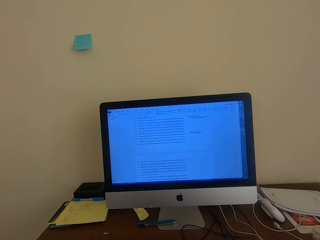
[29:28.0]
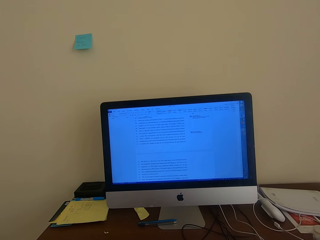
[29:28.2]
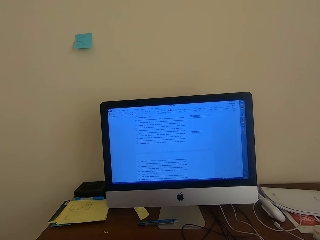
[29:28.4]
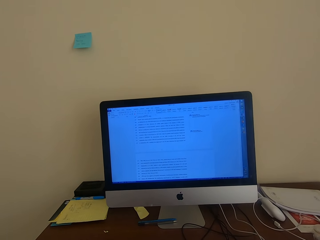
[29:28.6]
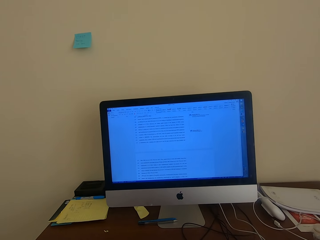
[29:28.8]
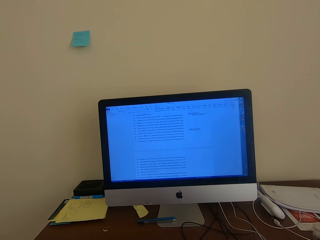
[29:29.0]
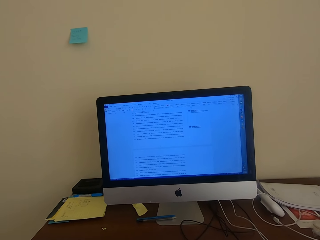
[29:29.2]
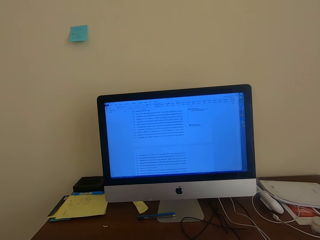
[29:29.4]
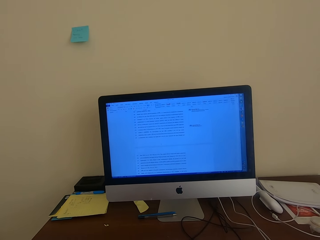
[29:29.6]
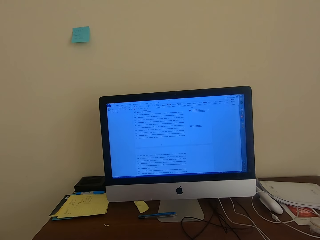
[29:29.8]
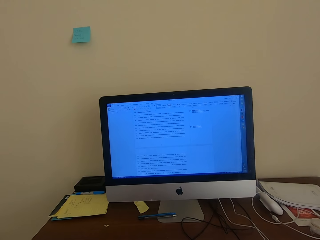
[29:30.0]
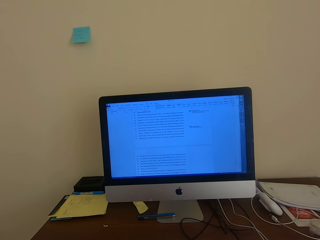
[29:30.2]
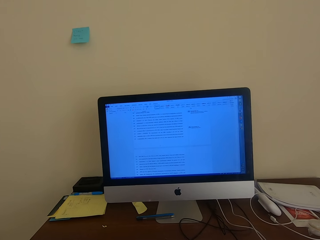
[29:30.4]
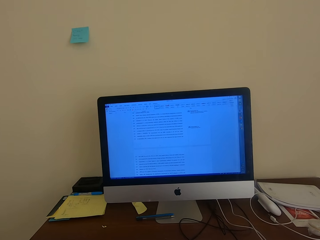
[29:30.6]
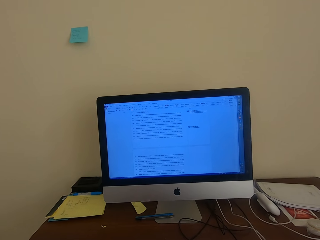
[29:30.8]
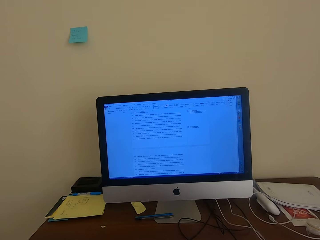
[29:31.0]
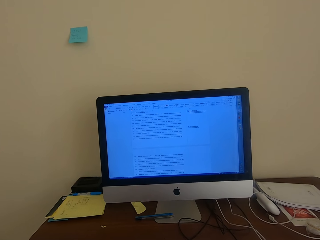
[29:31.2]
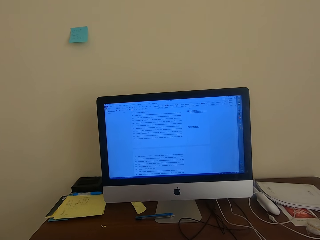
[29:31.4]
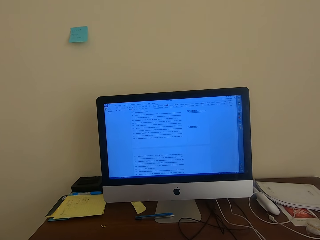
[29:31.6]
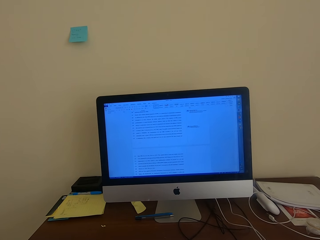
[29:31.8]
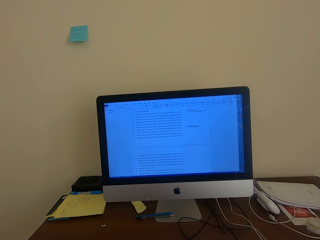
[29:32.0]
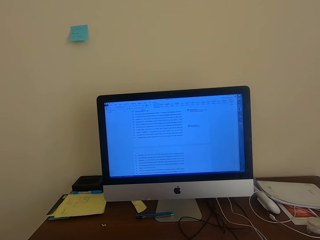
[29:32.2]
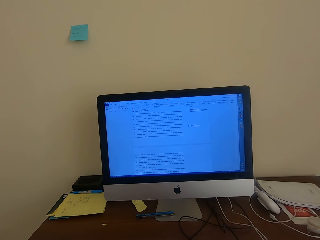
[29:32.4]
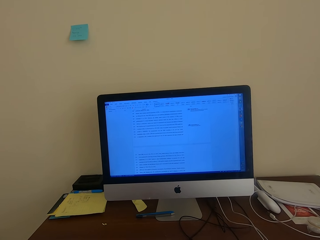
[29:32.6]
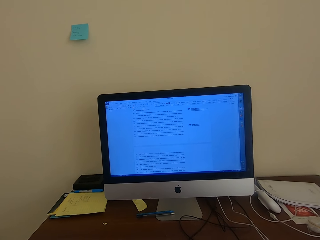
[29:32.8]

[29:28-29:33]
The camera wearer checks the desktop.

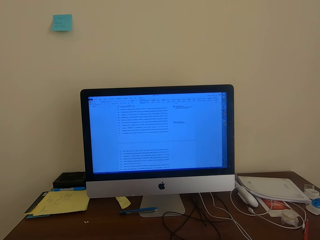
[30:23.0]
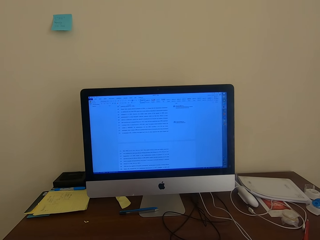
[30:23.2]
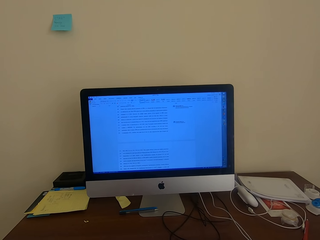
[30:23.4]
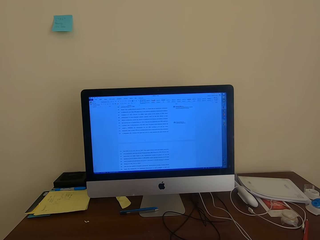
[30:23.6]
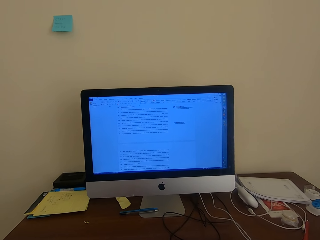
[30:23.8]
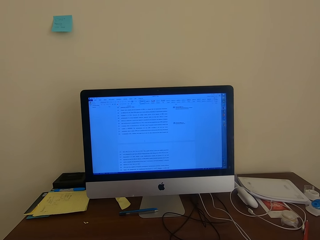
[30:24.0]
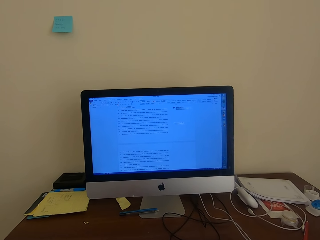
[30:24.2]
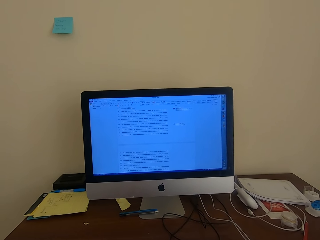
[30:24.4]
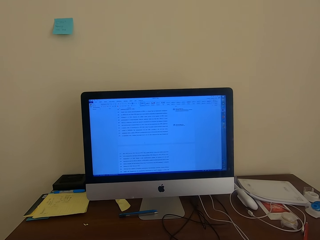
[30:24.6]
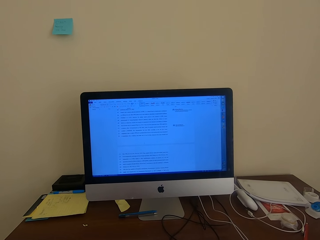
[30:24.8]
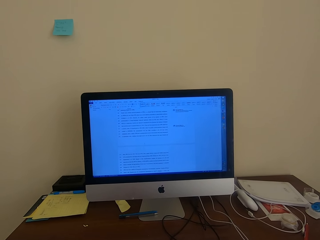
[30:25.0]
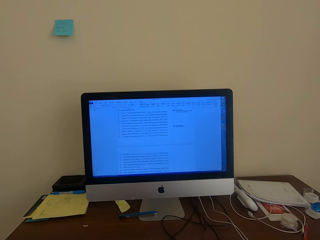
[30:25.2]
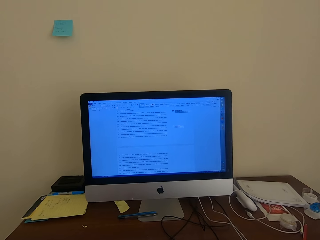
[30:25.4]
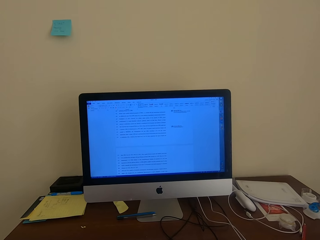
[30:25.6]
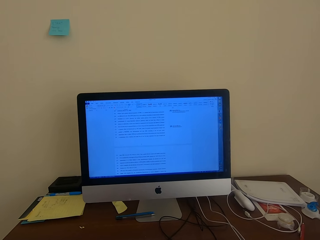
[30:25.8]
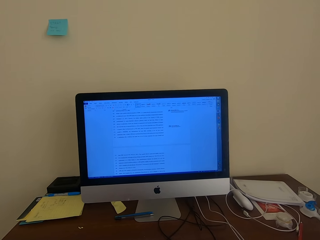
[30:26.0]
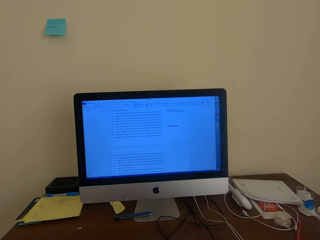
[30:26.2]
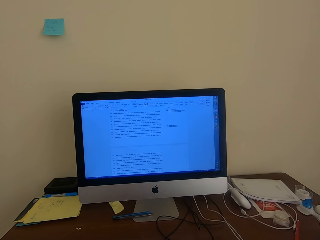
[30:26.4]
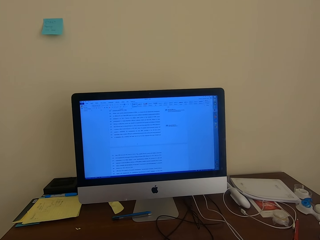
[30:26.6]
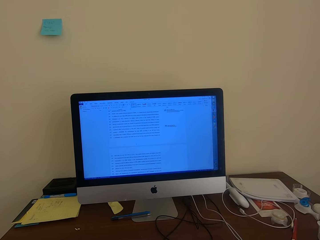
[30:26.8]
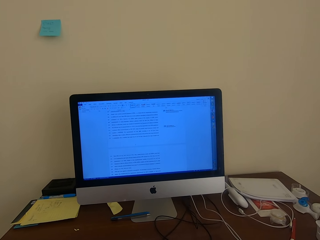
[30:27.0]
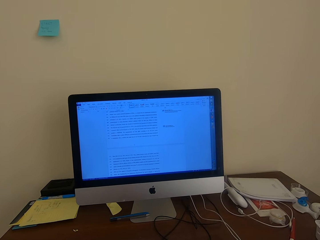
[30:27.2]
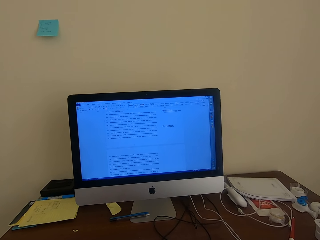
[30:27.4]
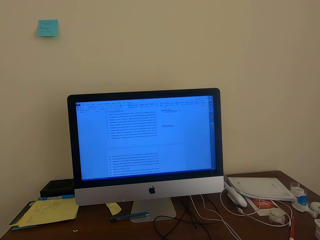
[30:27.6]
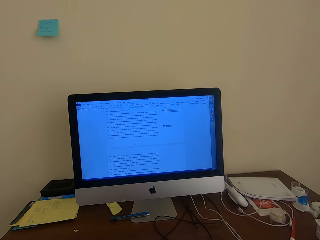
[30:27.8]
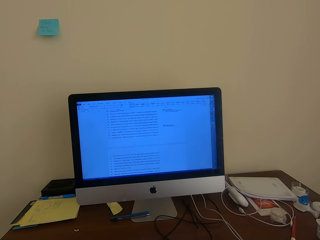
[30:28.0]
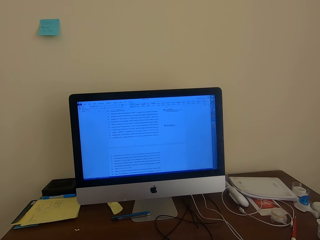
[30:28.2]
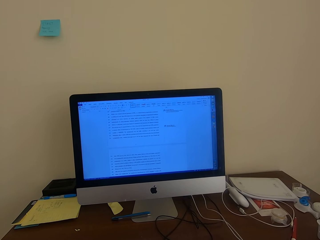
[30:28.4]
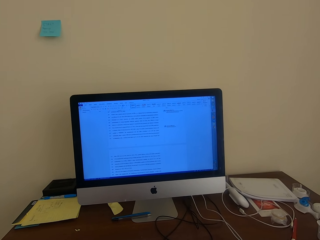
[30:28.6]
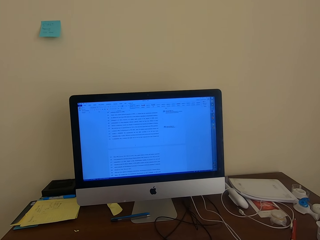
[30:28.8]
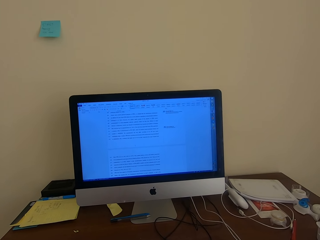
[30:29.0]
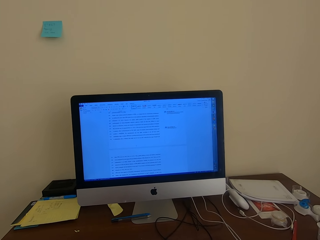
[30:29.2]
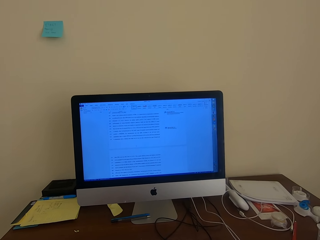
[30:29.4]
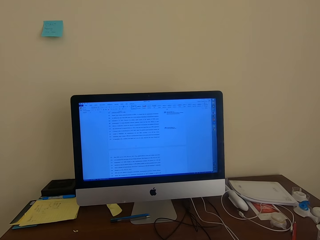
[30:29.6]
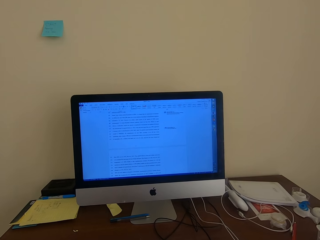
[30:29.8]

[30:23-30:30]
The camera wearer reads an article on the computer.

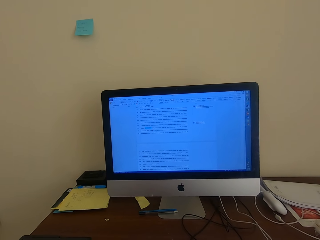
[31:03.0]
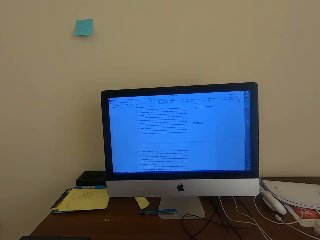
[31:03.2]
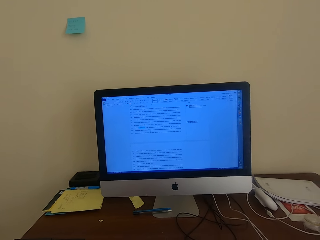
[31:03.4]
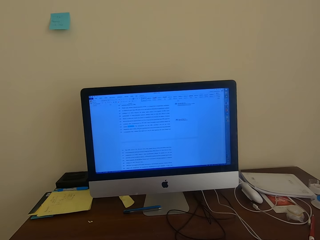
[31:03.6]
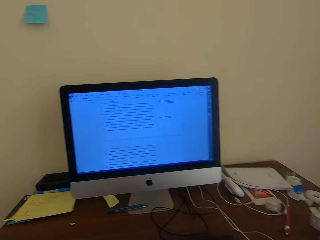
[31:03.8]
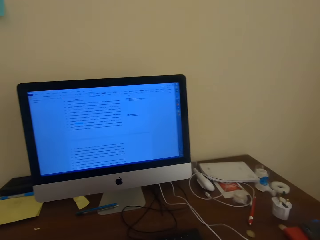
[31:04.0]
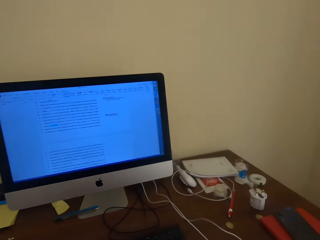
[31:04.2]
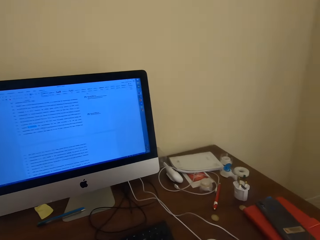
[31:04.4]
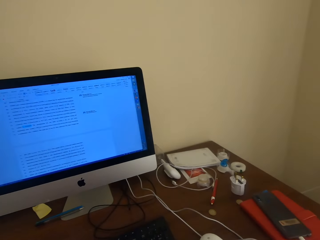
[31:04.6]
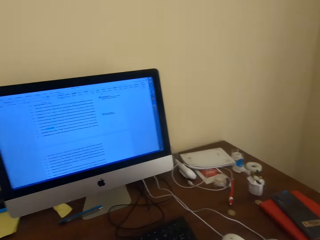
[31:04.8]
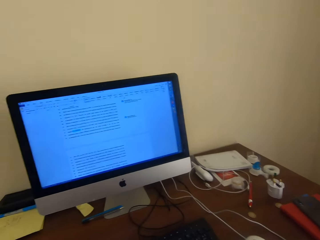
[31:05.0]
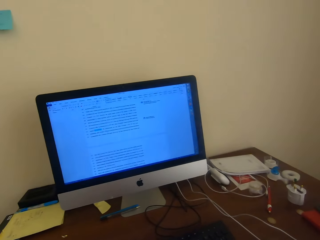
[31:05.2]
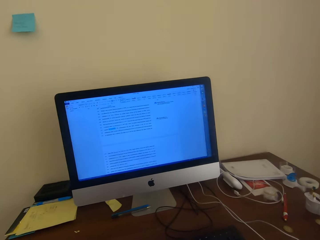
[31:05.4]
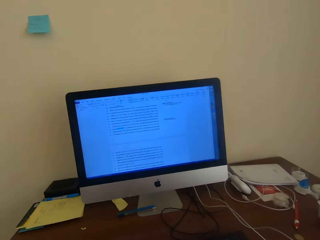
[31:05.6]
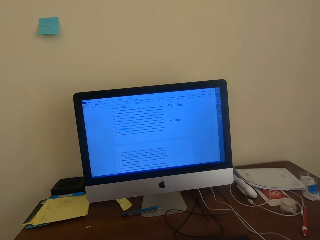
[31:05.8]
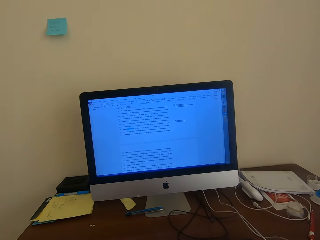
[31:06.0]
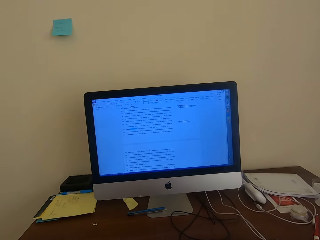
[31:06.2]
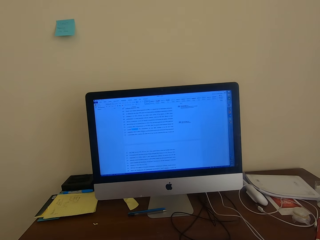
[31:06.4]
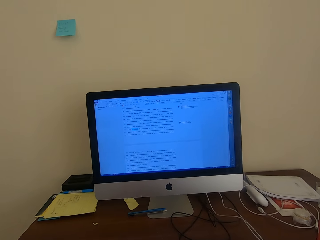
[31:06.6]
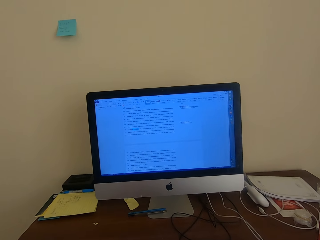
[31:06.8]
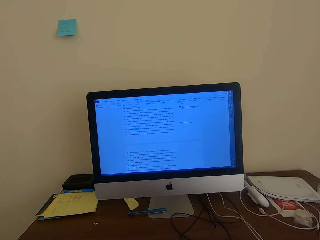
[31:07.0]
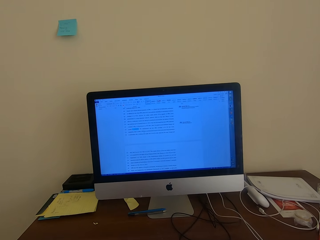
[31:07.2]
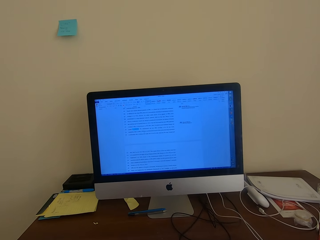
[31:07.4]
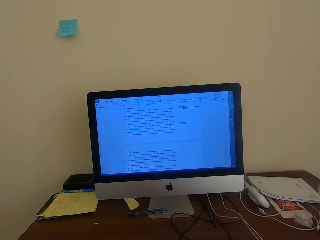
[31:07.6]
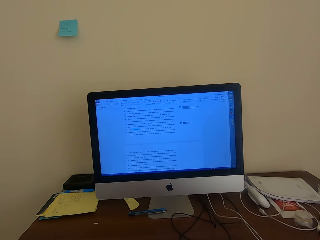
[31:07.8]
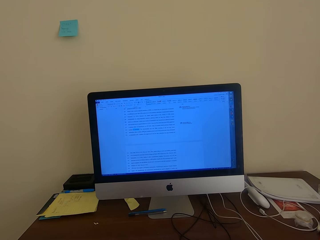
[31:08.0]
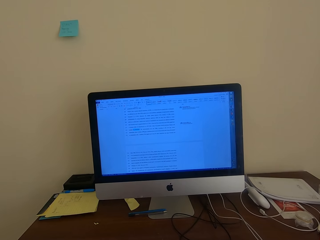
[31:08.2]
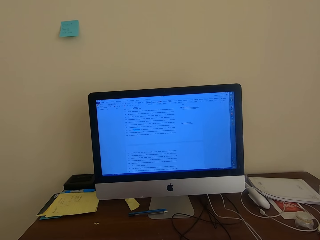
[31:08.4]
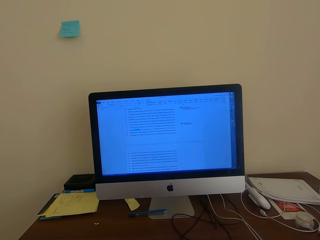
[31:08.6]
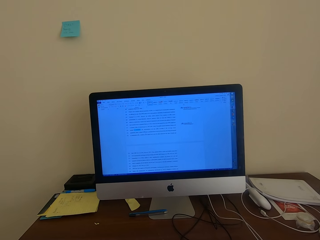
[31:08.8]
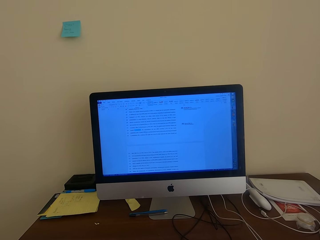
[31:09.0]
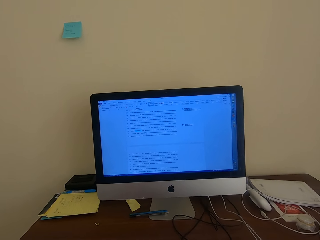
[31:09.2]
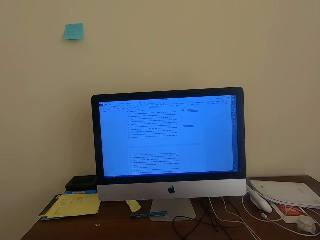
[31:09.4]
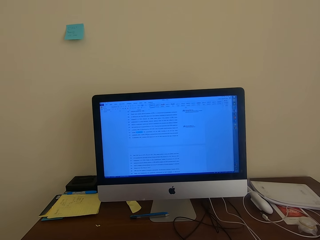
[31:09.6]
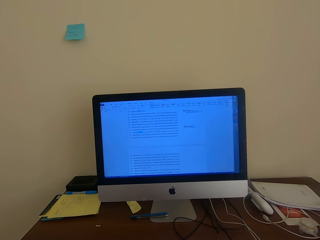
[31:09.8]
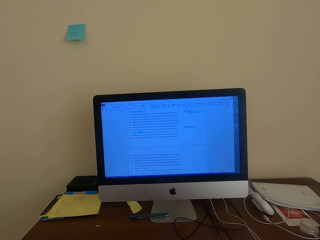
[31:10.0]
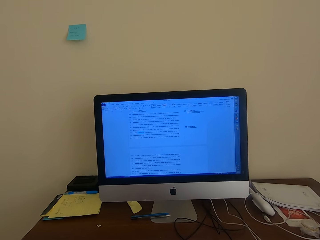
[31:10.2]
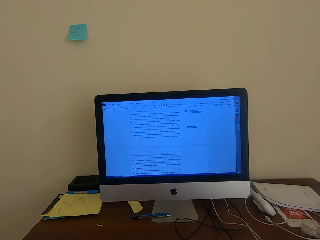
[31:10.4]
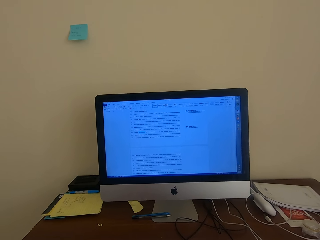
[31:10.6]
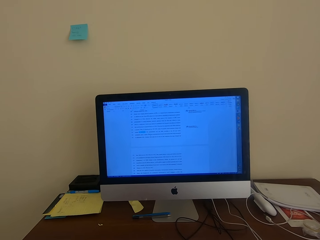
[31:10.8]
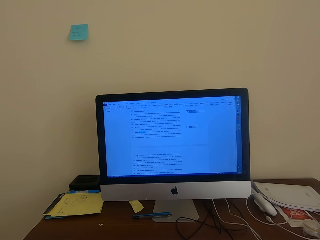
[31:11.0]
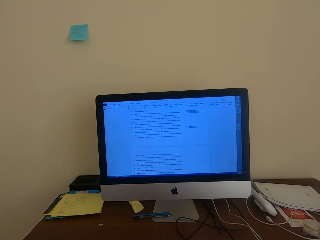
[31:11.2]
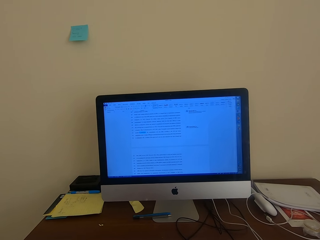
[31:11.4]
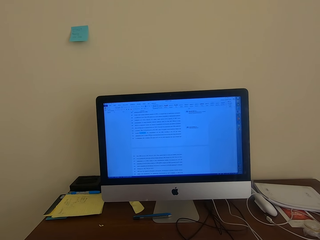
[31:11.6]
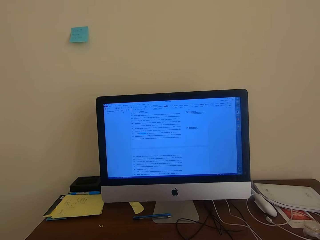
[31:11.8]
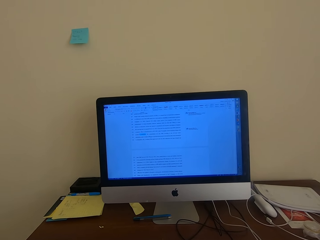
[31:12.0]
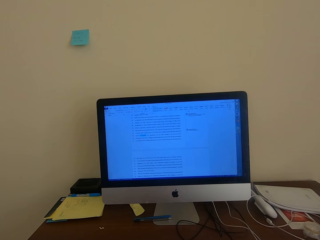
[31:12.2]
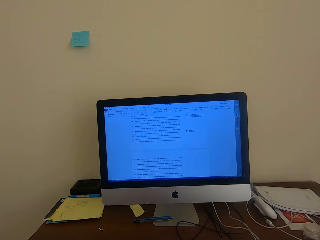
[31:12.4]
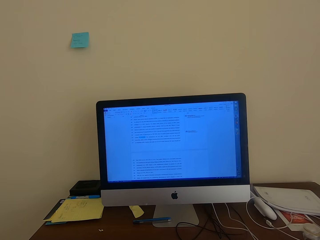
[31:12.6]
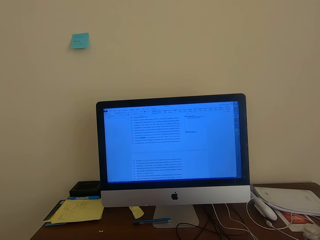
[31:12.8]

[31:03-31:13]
The camera wearer looks around the table. They read an article on the computer.
